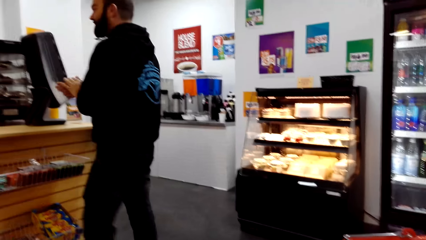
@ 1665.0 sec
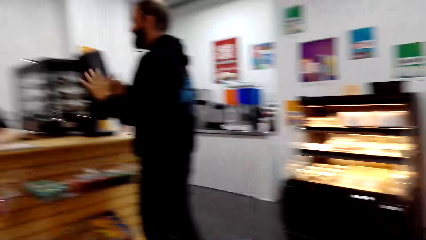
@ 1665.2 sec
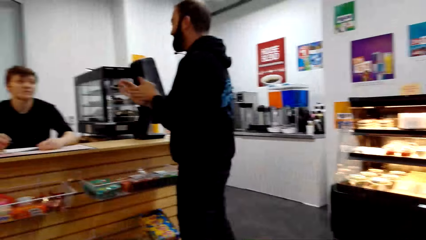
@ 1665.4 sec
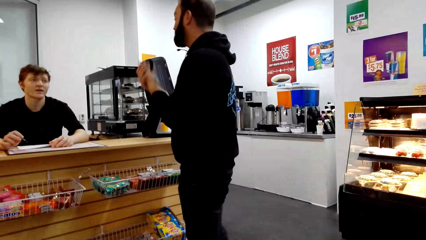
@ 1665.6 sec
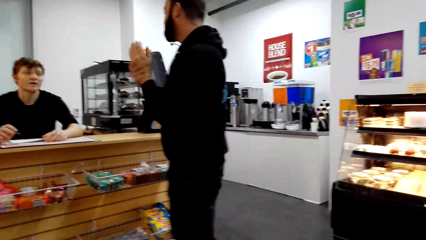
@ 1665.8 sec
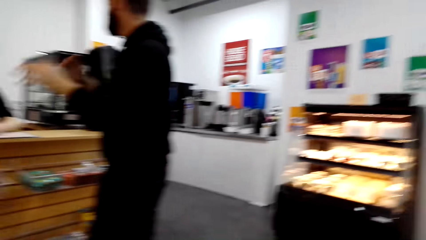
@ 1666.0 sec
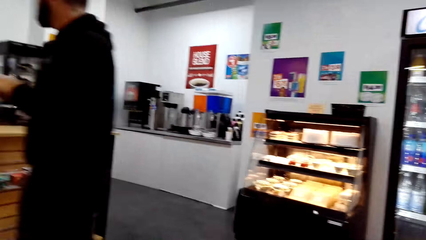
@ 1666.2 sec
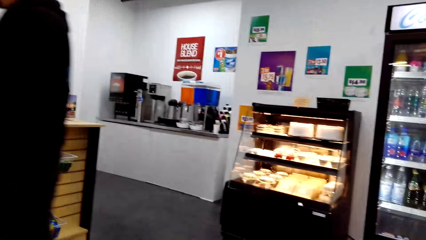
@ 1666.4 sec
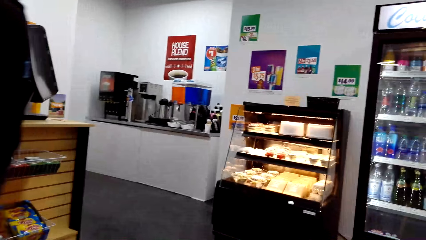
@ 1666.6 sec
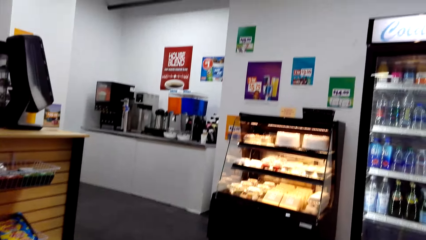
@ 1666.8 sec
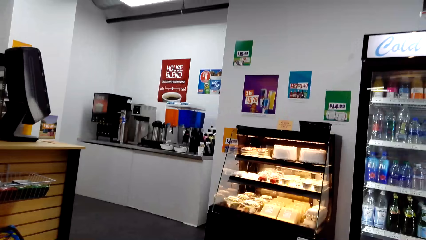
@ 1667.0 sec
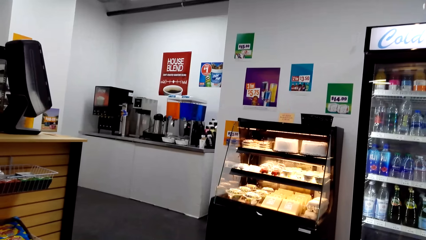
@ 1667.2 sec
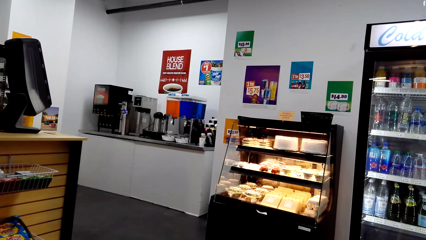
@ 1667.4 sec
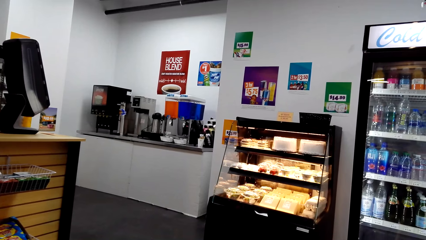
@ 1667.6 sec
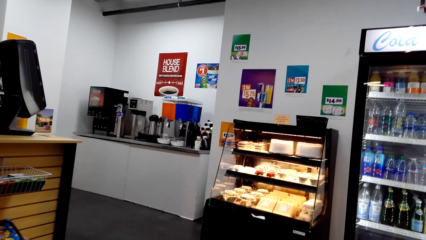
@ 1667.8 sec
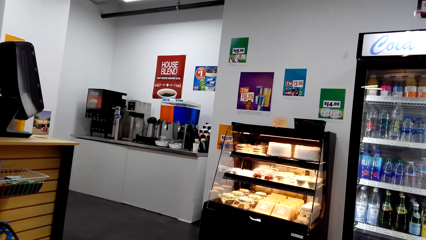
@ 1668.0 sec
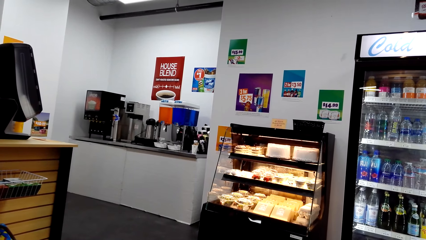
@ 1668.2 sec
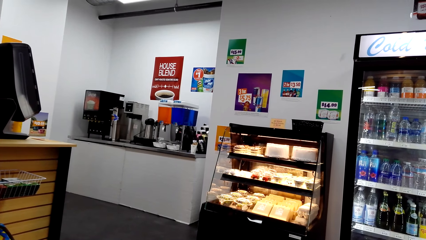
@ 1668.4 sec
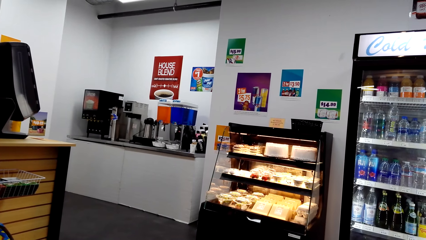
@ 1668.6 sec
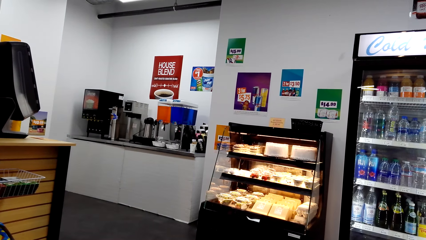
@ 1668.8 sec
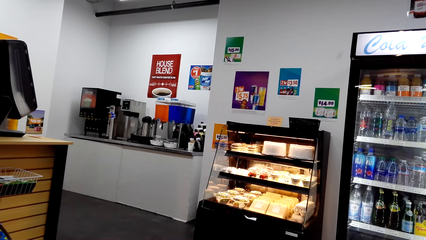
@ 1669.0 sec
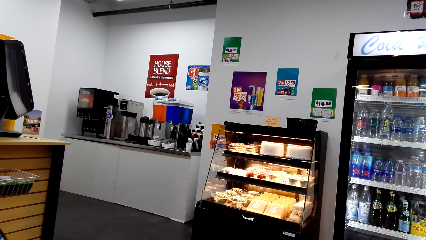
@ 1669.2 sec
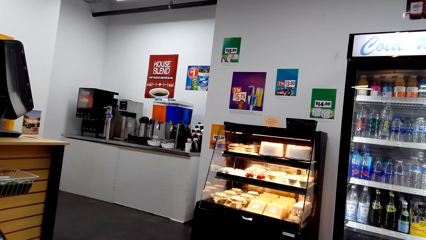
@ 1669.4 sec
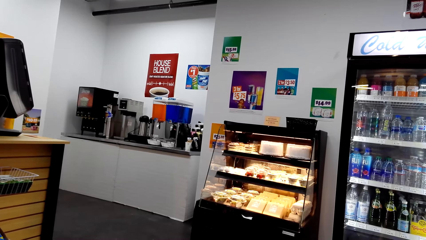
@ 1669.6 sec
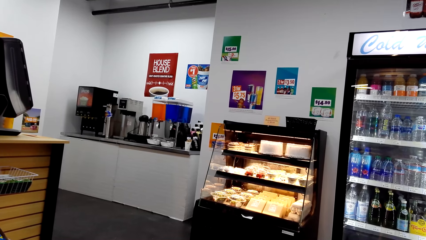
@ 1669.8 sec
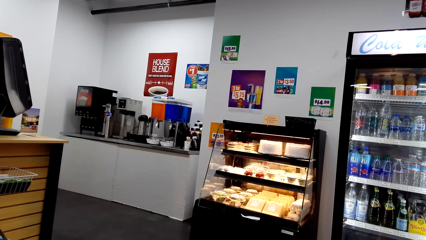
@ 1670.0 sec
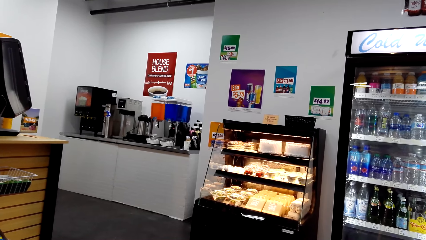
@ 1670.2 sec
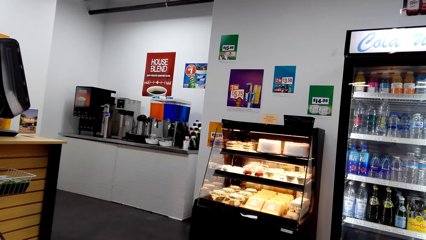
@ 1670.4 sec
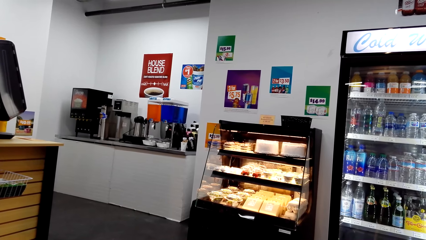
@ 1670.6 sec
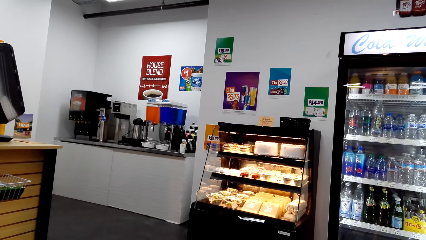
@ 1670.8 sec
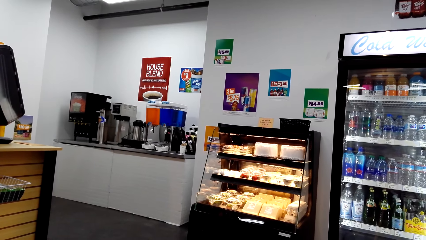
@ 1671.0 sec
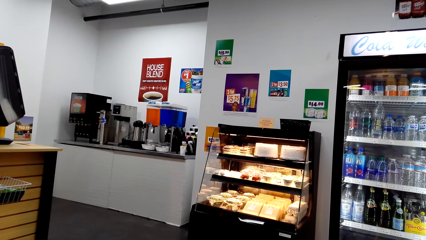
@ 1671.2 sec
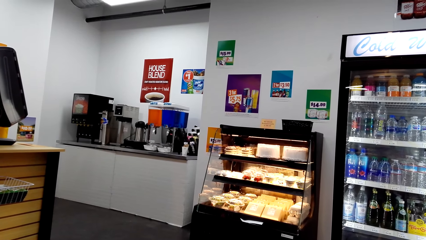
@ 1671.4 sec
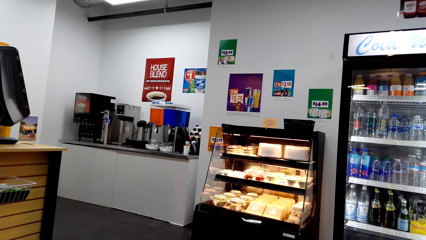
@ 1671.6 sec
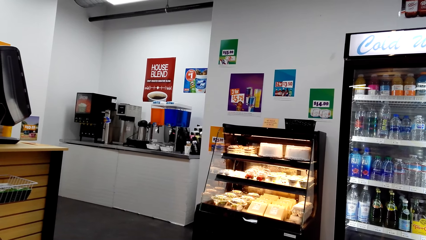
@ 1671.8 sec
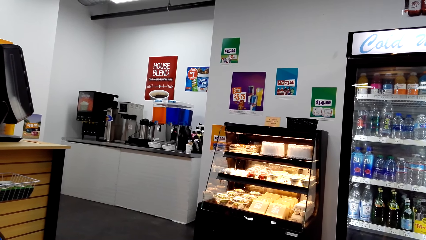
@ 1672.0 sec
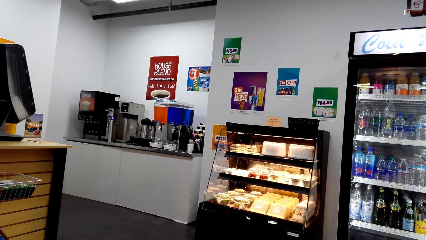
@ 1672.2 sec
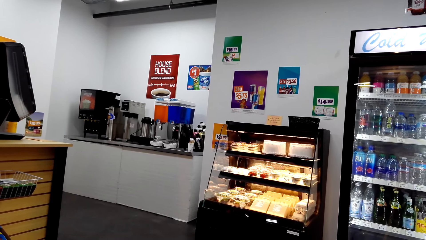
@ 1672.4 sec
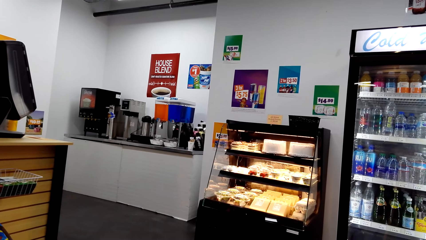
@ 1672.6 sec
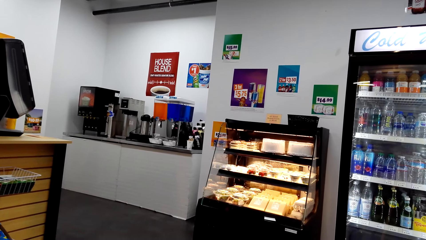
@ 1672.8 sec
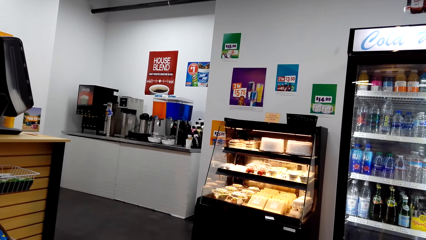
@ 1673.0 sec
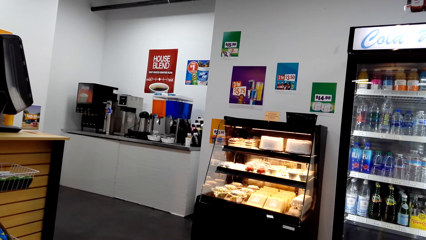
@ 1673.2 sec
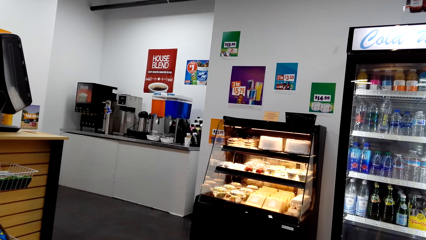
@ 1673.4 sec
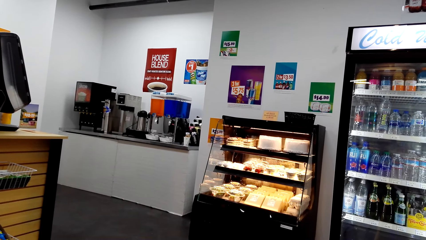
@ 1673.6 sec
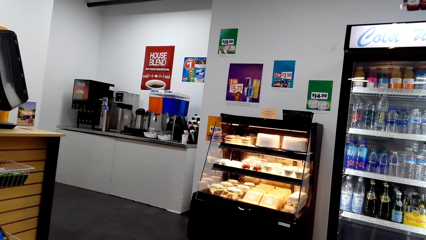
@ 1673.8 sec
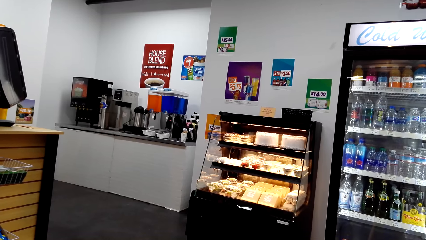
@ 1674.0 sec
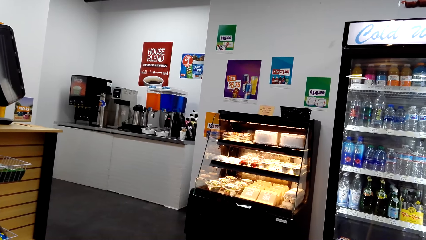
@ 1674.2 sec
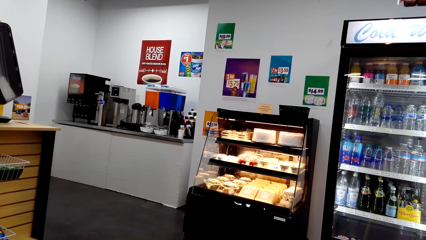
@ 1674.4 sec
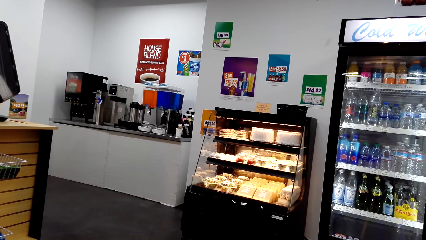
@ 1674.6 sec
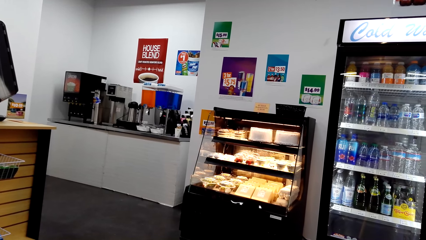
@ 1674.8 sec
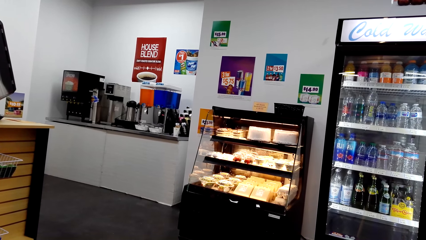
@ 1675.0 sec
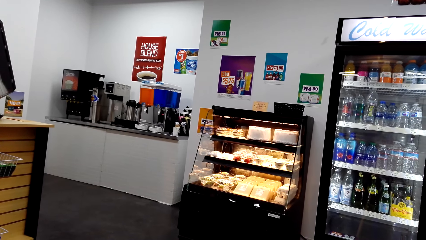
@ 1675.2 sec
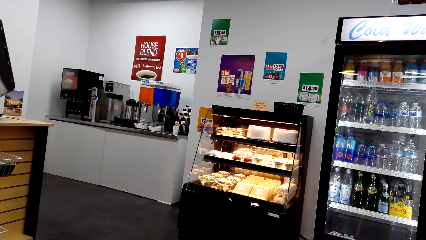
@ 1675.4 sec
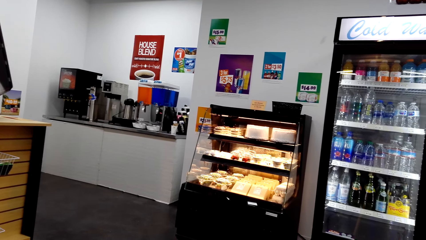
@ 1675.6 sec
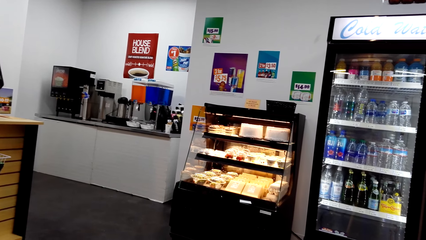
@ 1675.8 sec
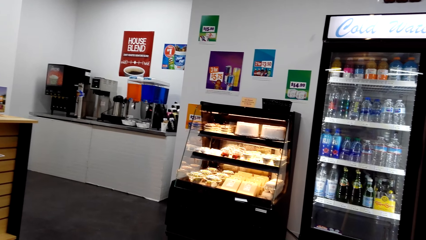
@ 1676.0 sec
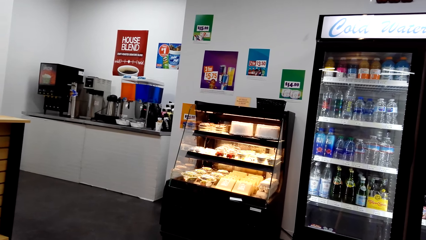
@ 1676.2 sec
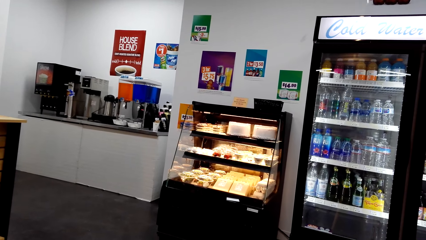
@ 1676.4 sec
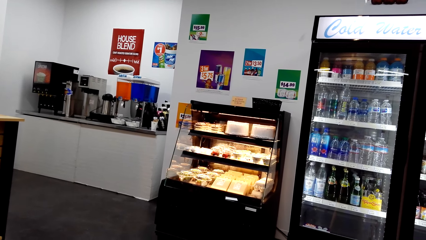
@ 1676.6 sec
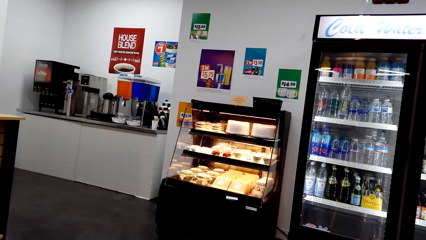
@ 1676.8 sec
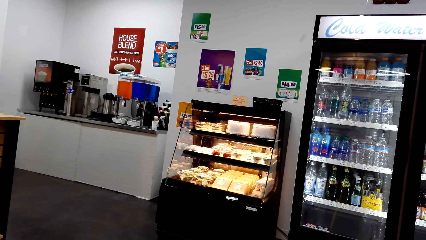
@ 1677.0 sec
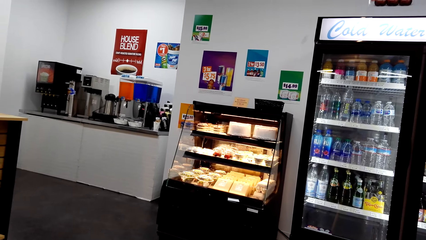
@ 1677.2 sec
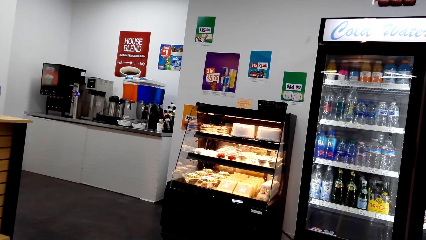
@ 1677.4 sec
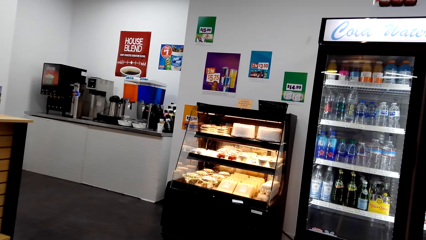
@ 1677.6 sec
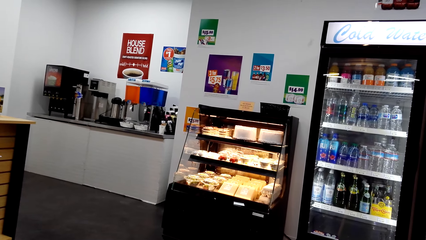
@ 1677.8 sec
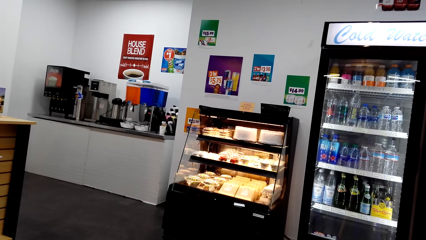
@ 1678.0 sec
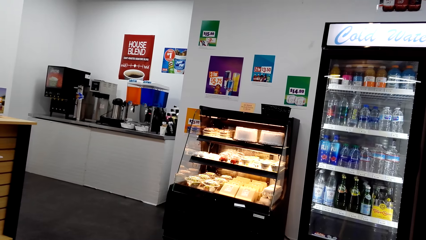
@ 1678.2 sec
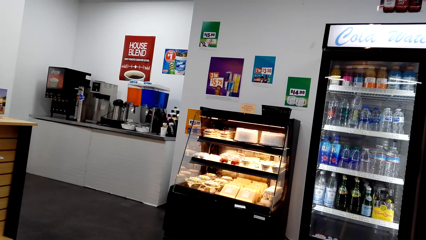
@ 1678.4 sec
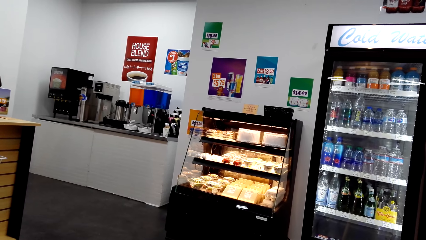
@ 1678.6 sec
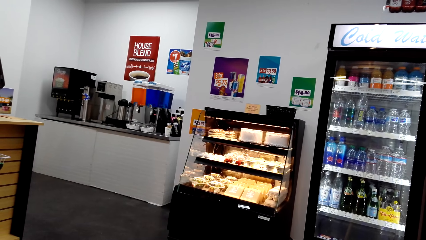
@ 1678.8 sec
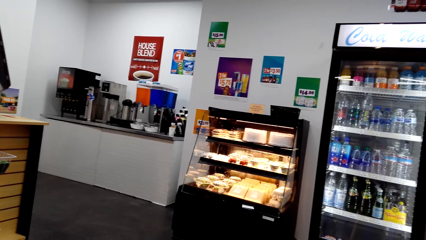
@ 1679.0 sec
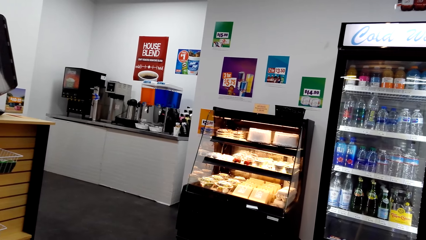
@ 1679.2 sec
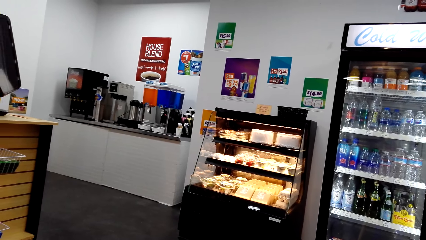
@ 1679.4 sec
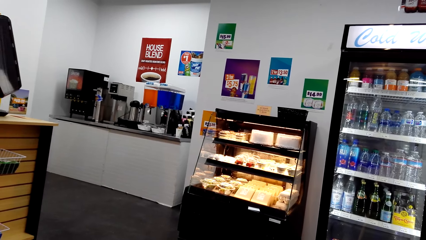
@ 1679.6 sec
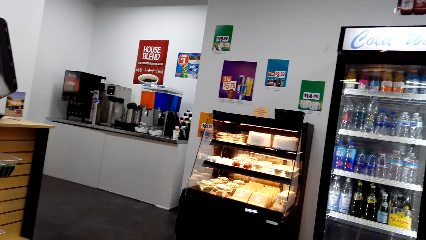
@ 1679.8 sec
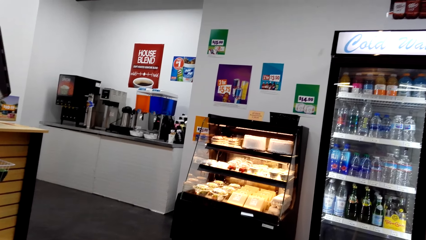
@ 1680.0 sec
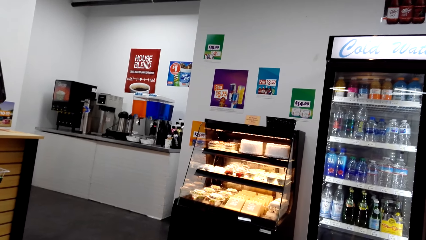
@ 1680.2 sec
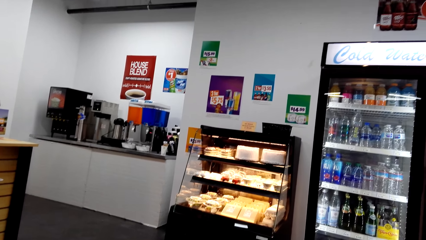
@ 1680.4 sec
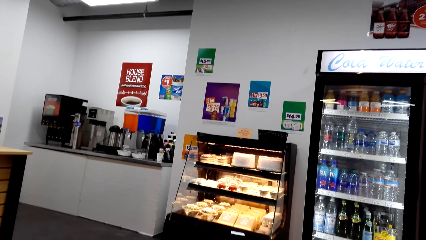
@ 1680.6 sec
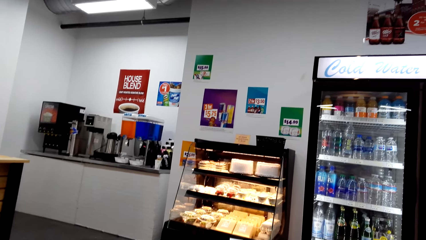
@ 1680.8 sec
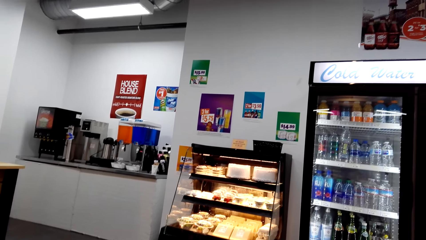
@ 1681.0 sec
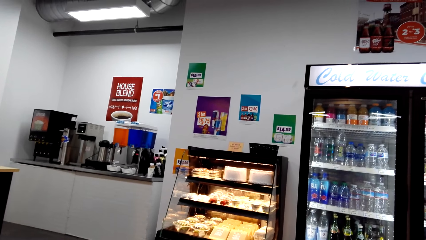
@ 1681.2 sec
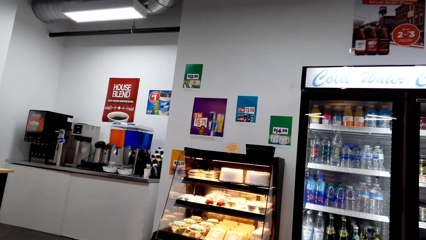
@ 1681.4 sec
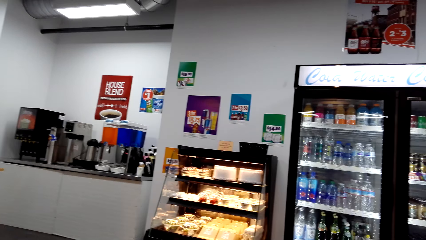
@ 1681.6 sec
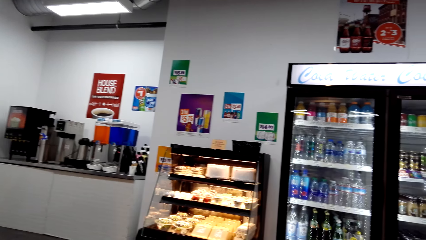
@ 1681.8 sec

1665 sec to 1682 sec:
The camera wearer looks around the supermarket.
